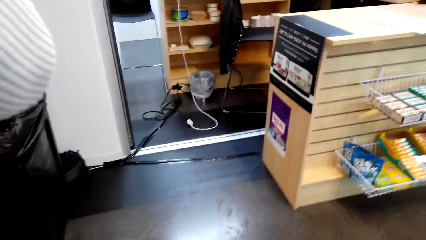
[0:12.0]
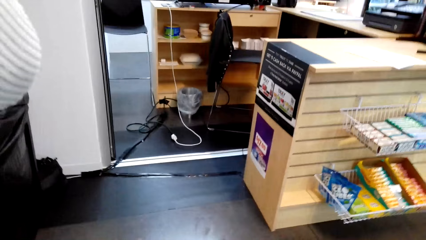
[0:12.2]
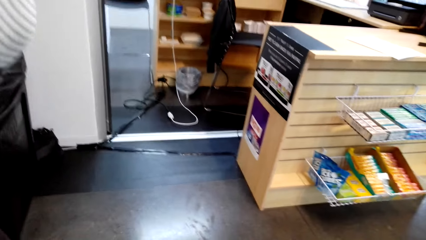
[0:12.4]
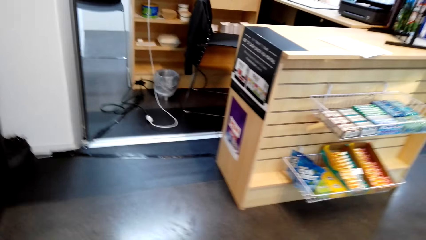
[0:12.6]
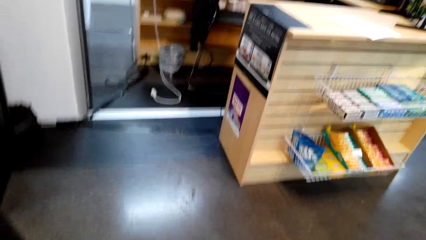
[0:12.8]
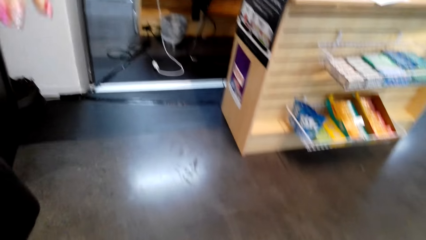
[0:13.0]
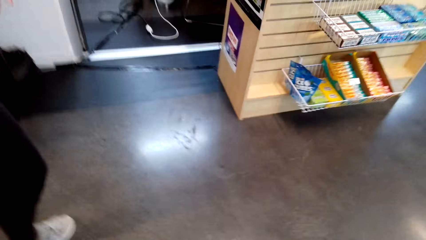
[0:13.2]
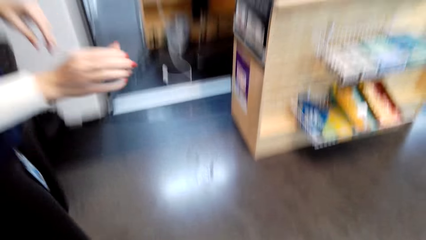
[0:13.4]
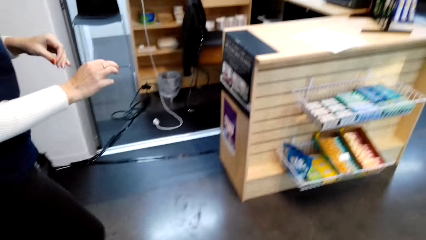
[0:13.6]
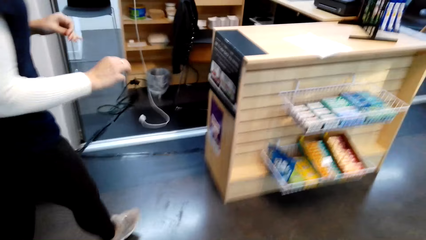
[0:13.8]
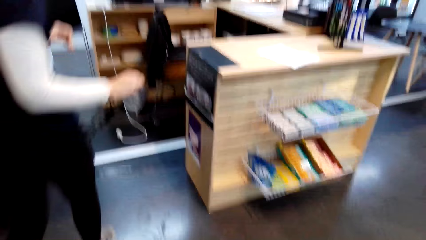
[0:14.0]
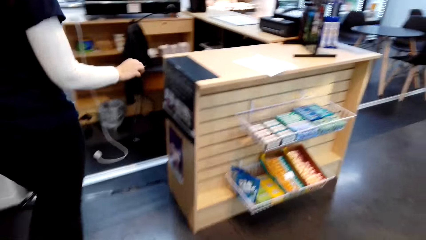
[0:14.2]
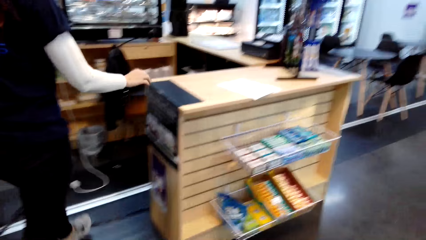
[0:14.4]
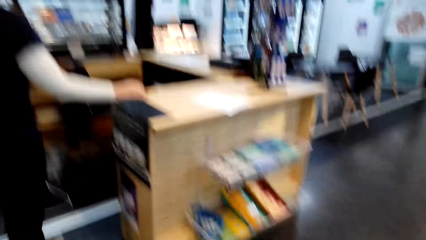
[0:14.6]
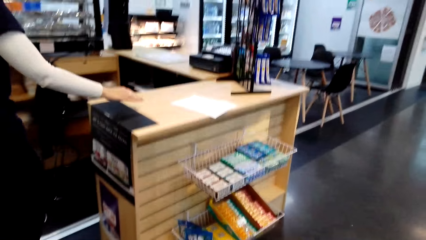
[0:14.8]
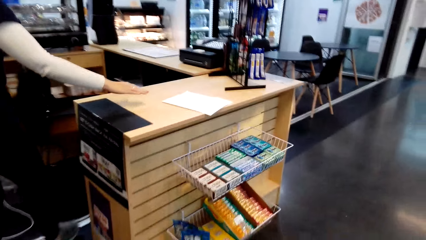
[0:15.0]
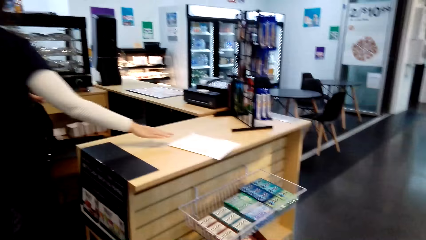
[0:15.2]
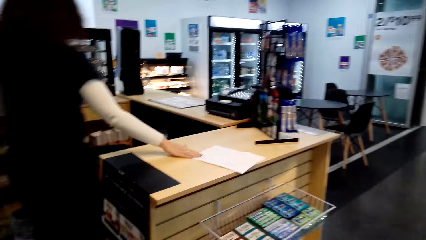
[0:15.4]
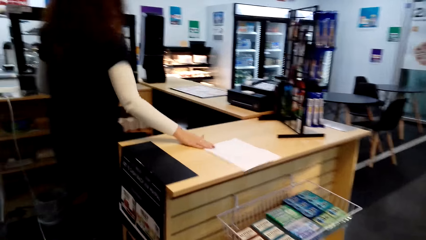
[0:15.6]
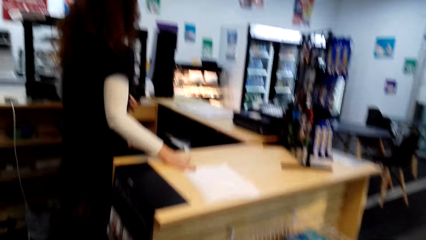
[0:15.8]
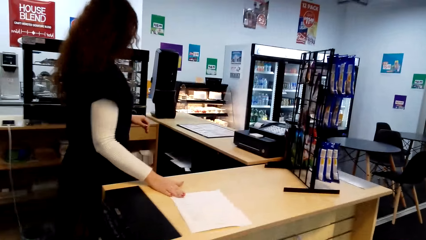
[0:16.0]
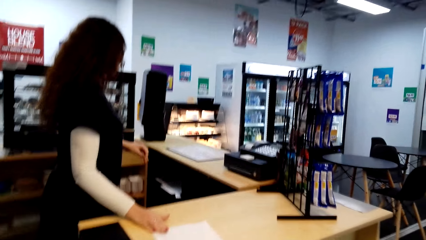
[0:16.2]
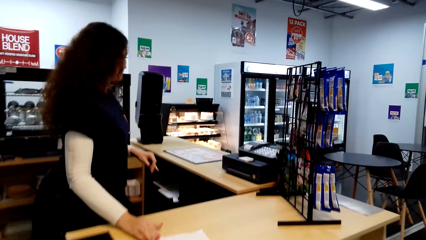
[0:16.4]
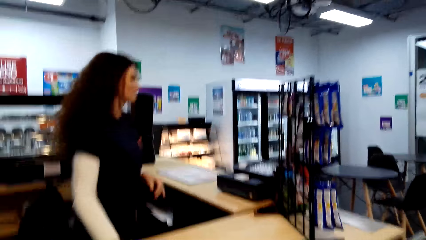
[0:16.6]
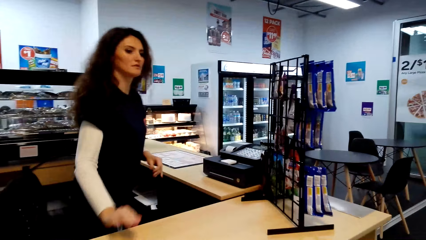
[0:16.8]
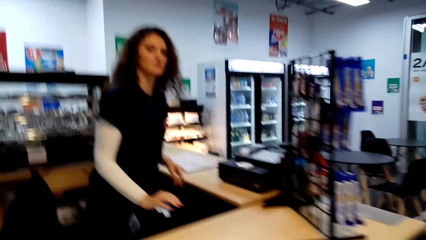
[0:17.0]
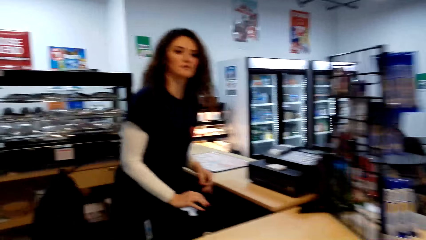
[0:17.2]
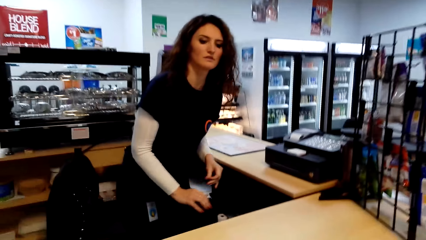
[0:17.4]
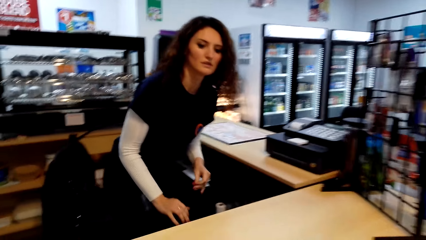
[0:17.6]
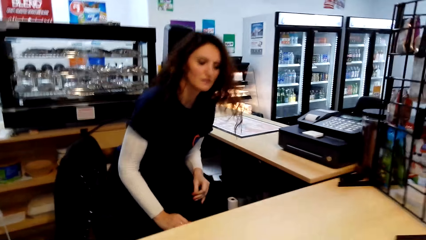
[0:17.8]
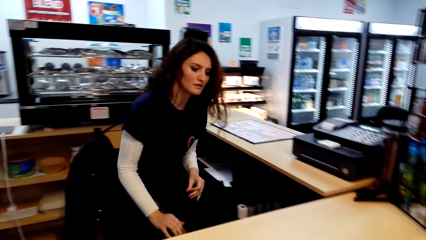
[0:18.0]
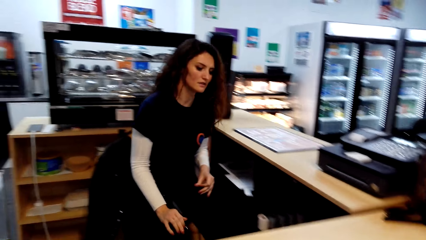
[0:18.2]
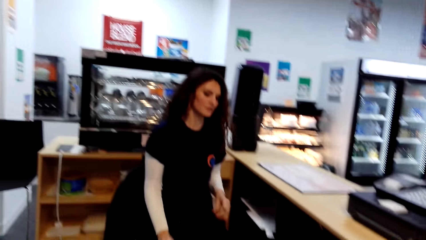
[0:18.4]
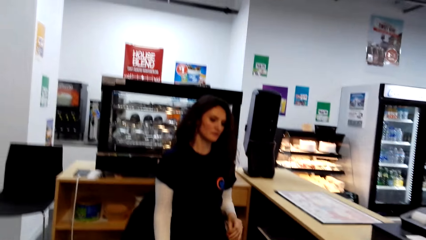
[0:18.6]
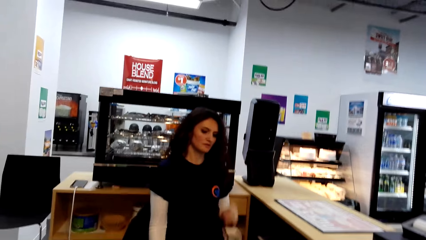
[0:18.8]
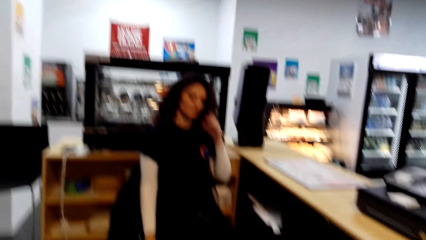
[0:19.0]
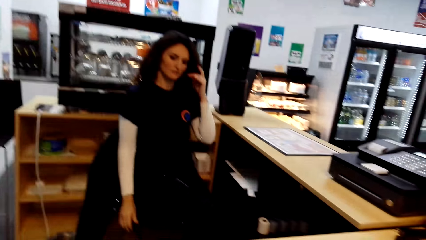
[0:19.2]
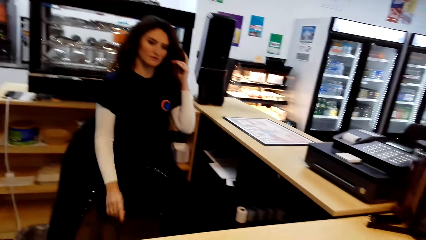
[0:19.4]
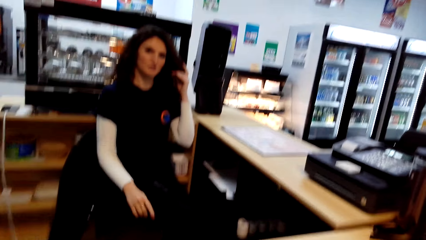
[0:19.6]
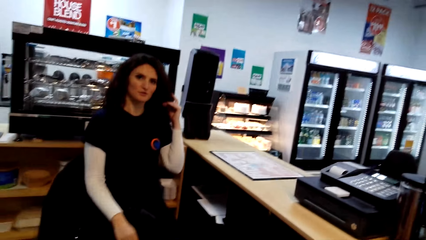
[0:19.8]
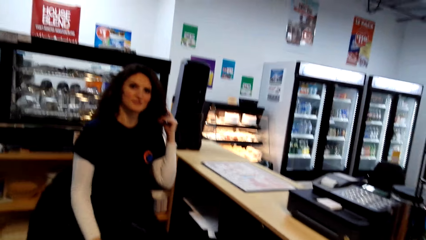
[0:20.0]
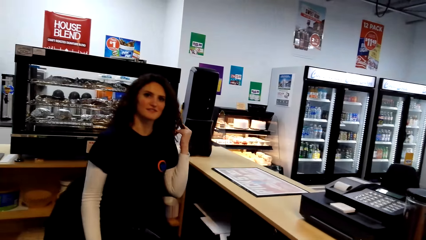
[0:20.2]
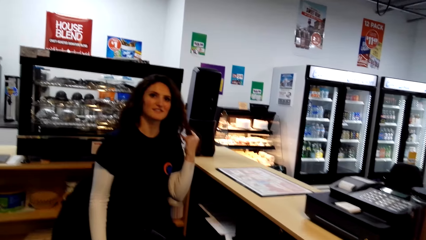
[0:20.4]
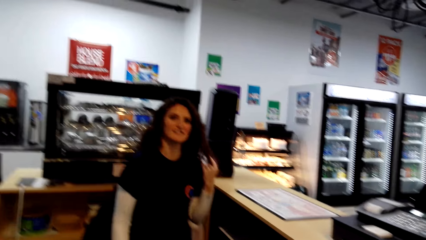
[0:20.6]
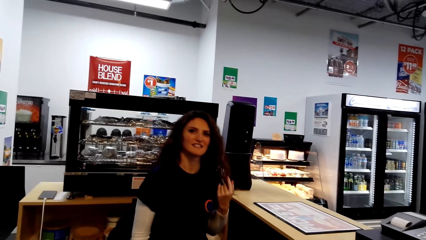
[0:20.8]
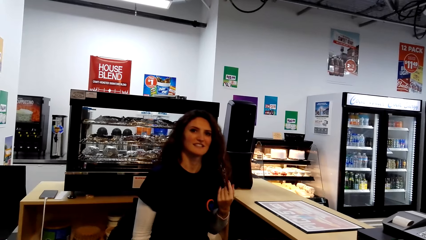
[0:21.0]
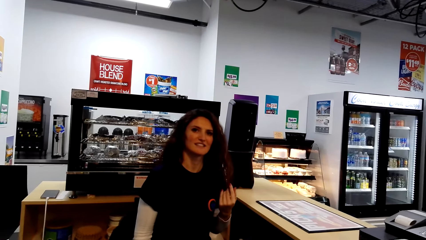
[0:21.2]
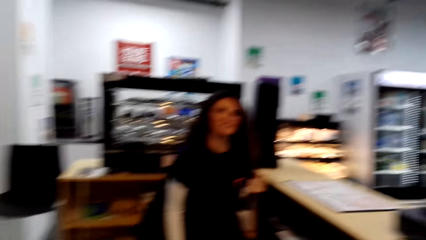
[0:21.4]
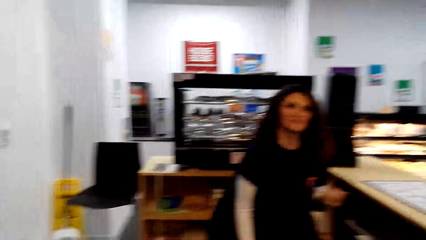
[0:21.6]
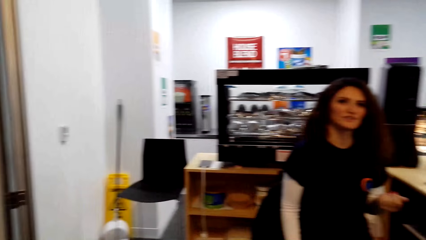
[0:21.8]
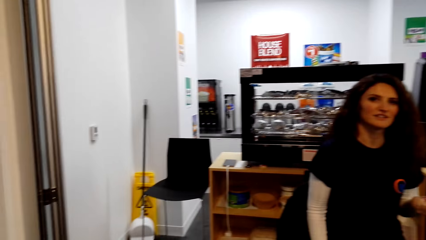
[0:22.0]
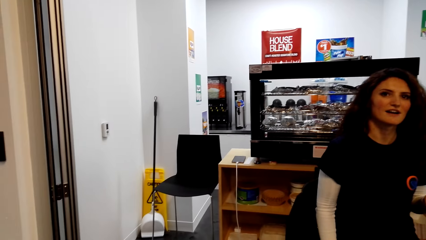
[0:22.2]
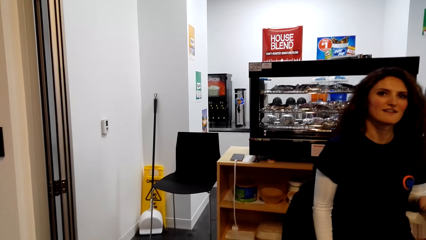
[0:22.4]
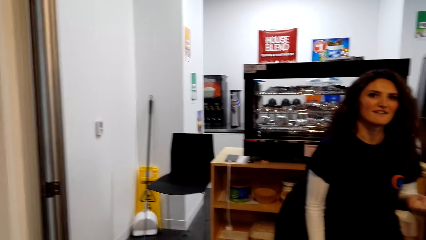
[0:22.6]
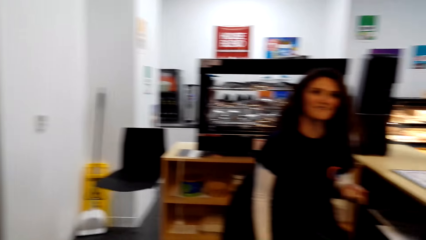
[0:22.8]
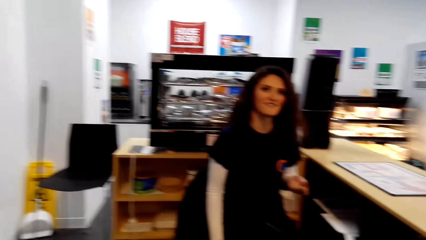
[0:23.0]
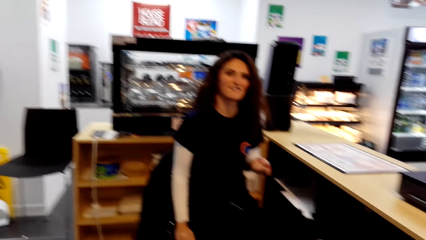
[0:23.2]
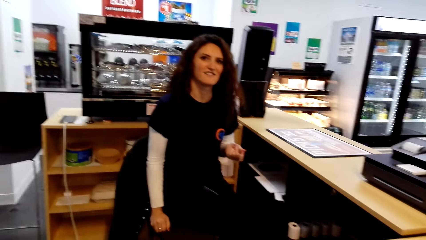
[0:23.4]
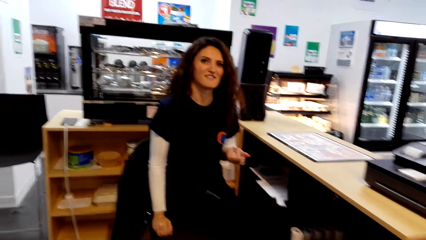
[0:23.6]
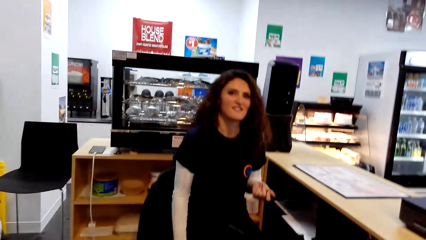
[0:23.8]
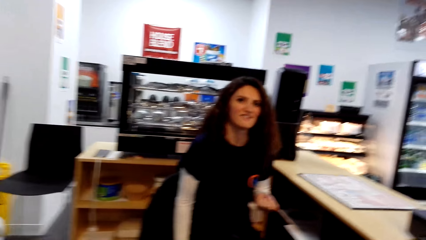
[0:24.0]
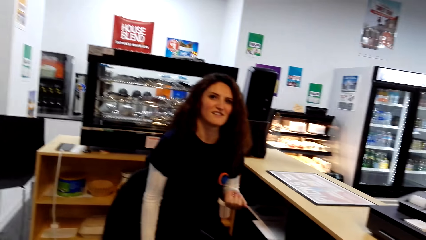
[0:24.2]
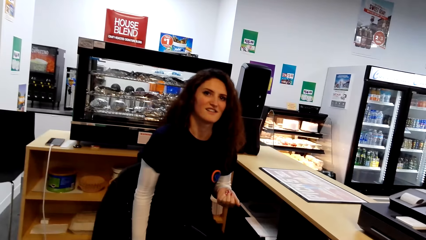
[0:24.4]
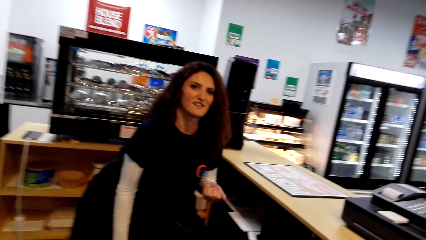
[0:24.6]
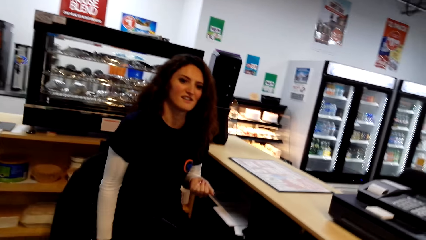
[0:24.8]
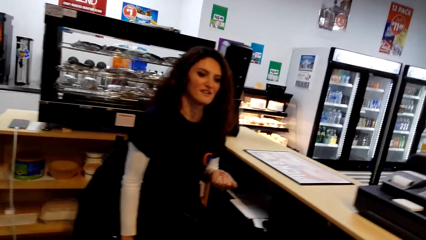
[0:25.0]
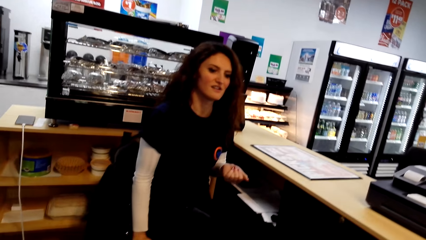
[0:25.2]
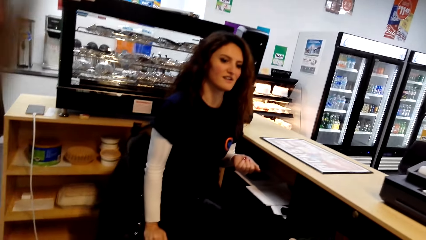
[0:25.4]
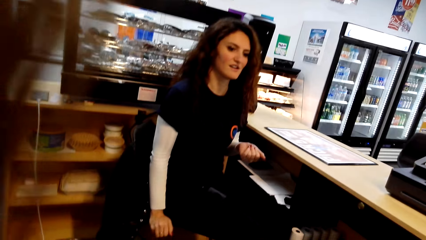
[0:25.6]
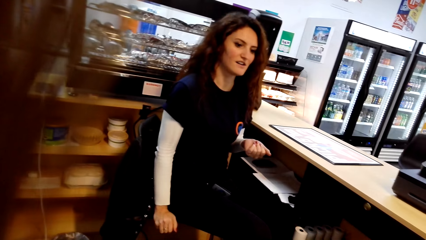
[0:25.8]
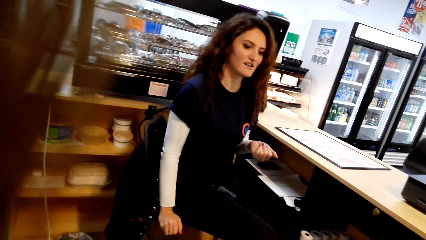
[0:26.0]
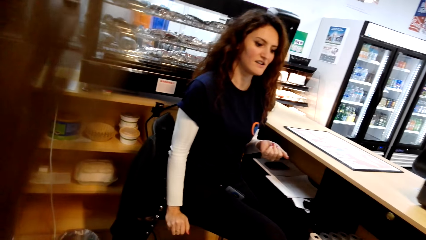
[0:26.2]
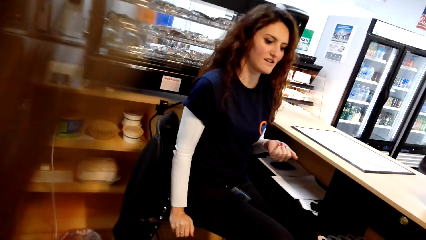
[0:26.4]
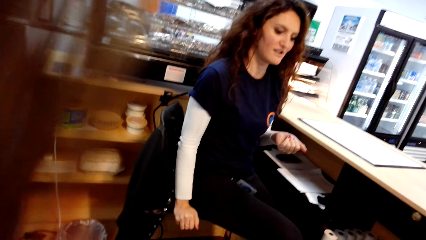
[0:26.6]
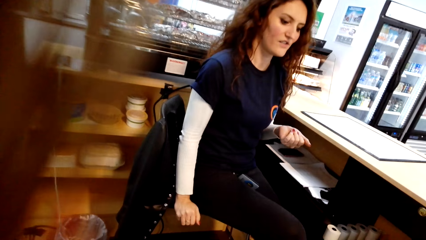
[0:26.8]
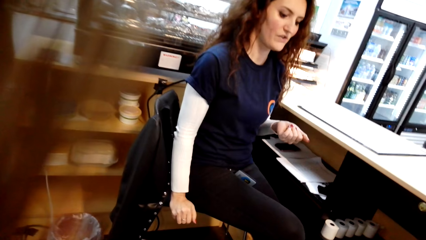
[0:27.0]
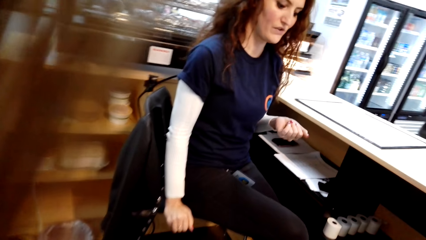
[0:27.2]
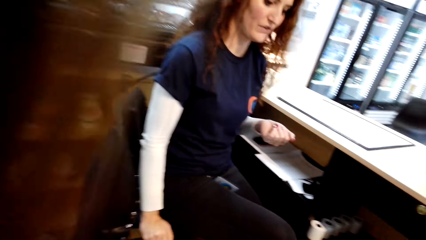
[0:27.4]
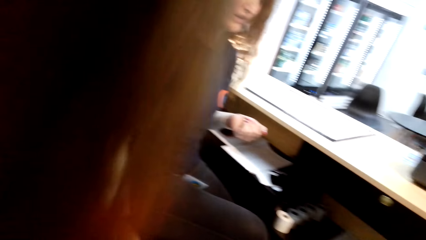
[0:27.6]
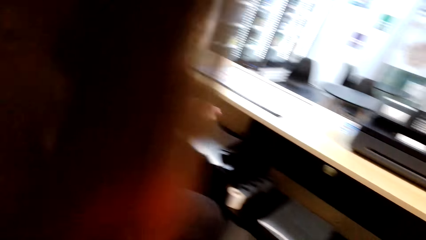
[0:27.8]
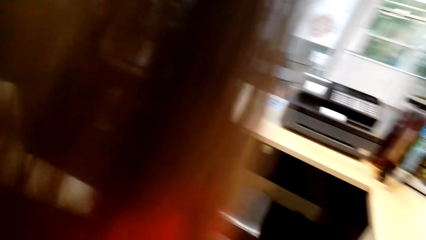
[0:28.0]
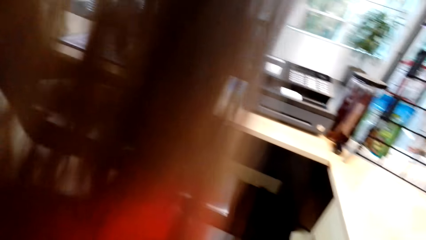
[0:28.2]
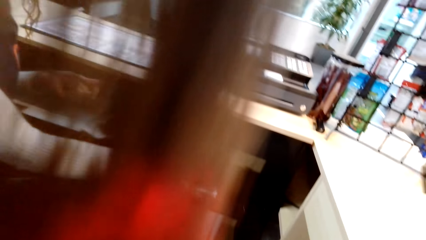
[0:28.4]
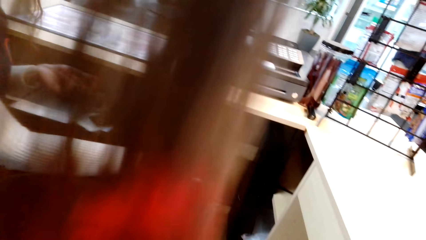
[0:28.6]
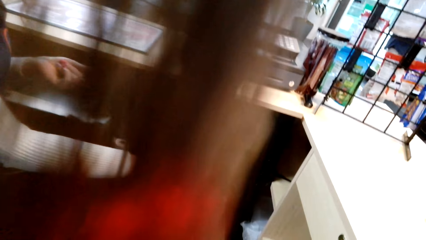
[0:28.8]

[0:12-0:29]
A lady walks around the supermarket to the counter. The camera wearer looks at the lady. The lady pulls a paper on the counter and sits on the chair. The camera wearer dialogues with the lady. The lady pulls back her hair.
